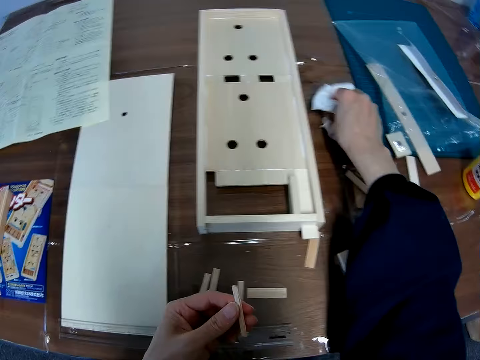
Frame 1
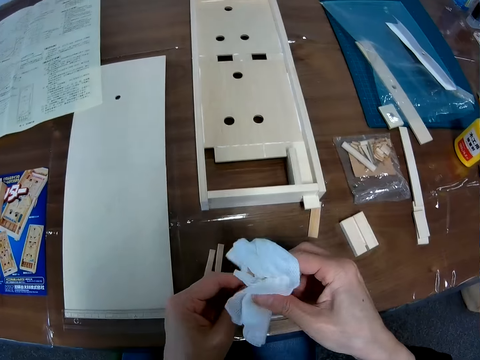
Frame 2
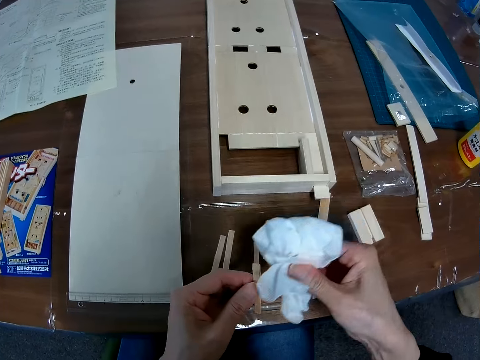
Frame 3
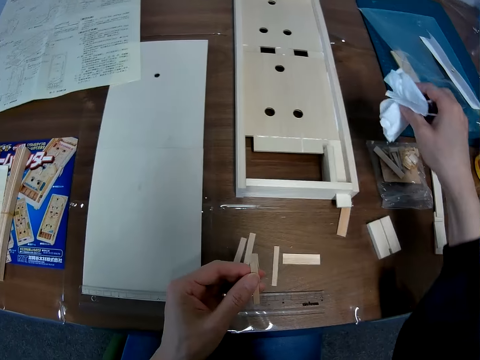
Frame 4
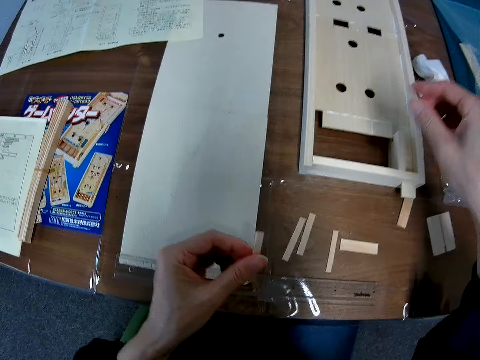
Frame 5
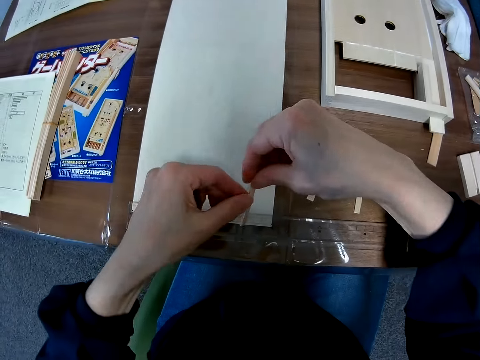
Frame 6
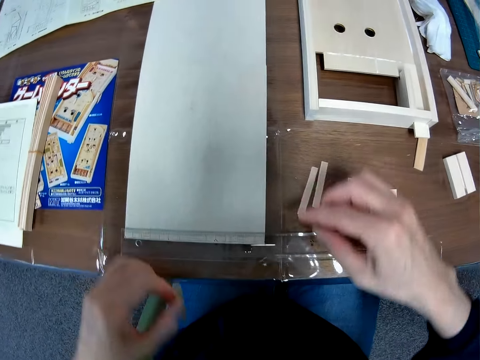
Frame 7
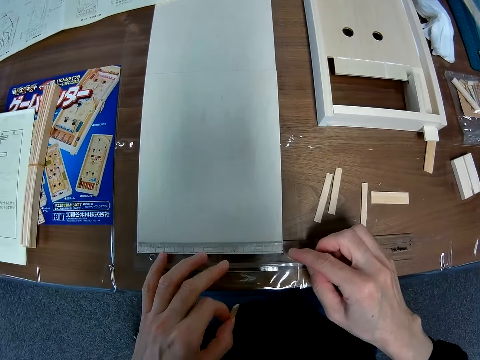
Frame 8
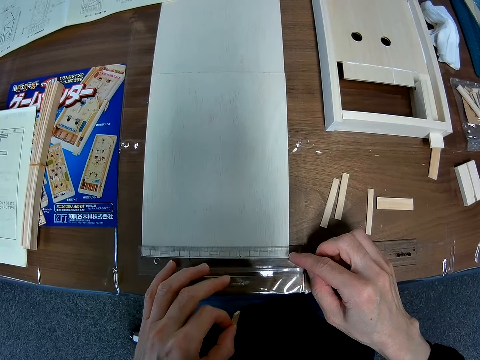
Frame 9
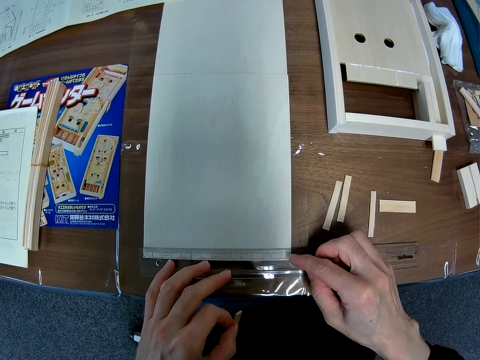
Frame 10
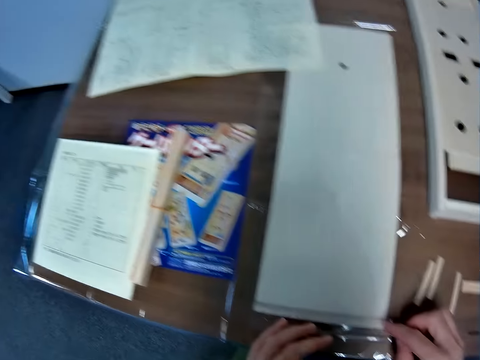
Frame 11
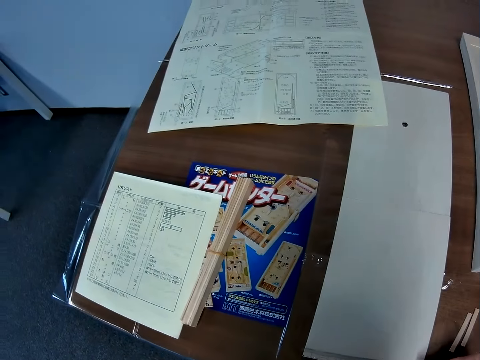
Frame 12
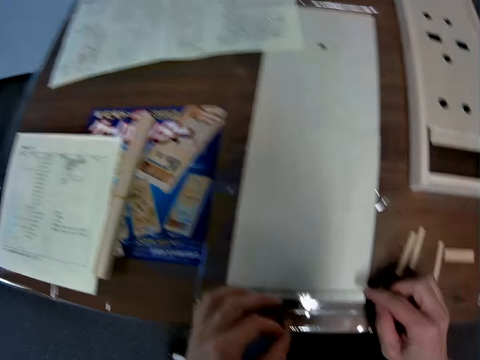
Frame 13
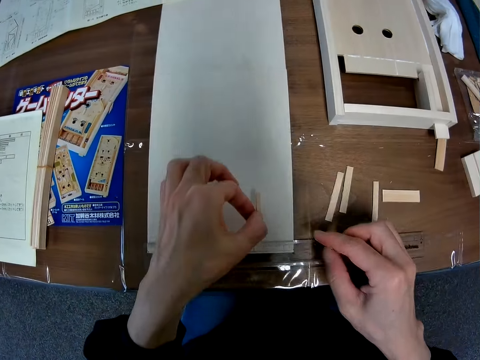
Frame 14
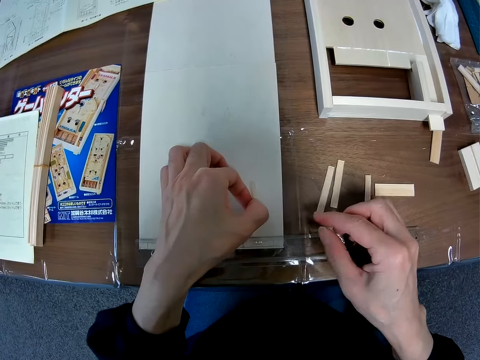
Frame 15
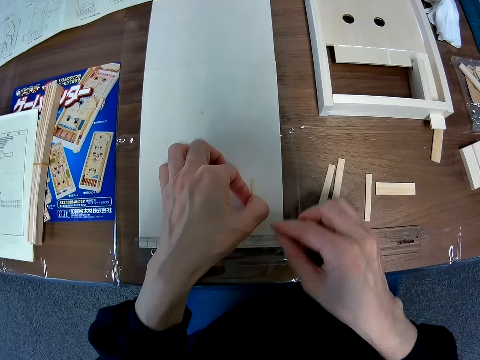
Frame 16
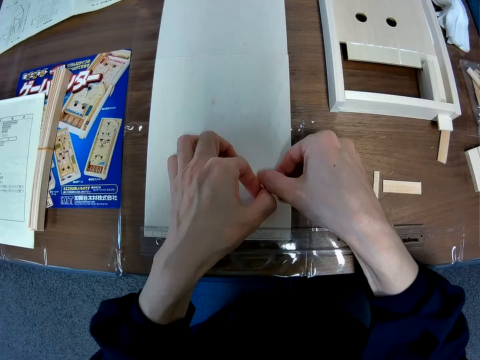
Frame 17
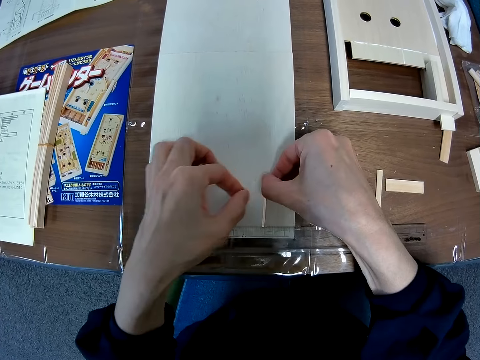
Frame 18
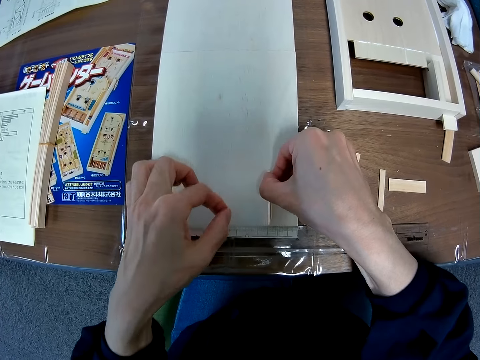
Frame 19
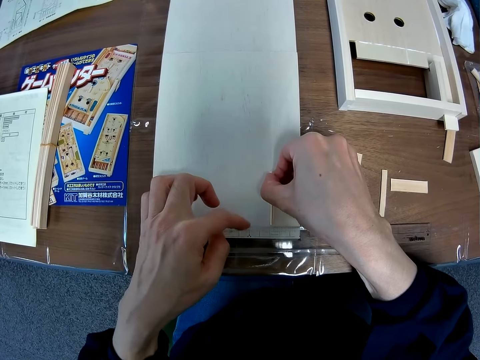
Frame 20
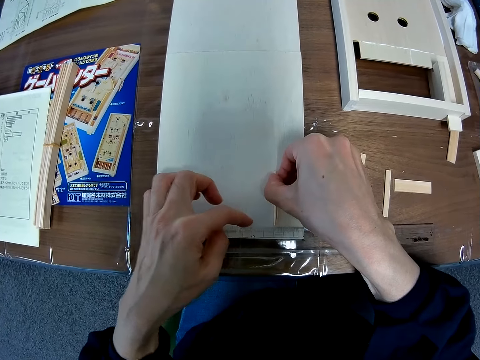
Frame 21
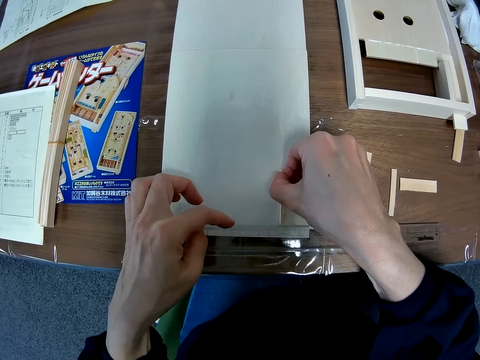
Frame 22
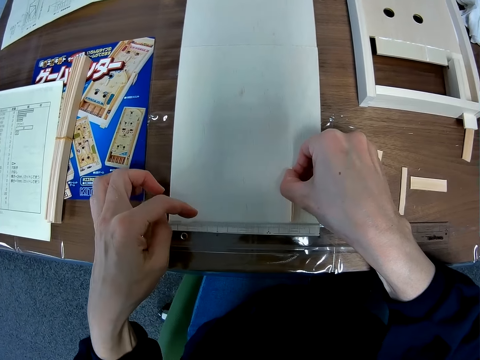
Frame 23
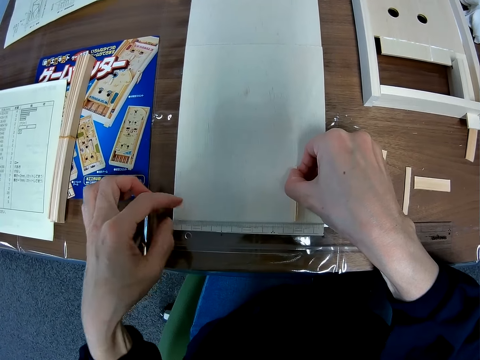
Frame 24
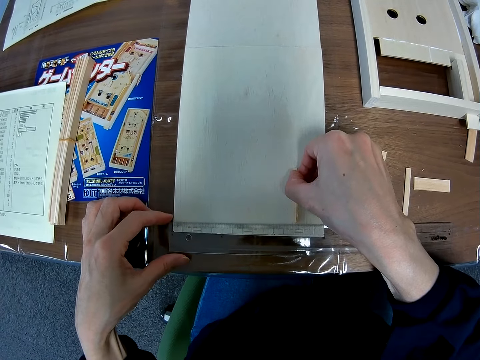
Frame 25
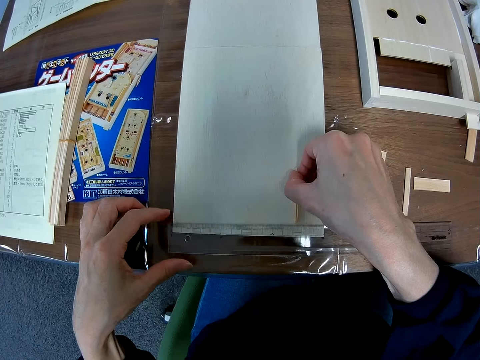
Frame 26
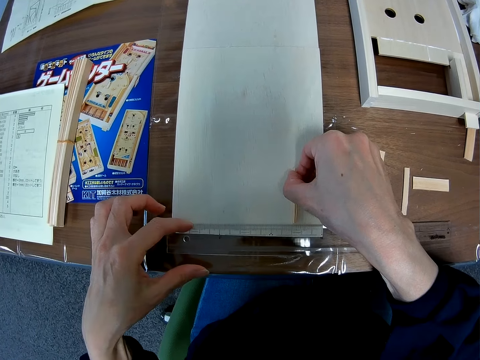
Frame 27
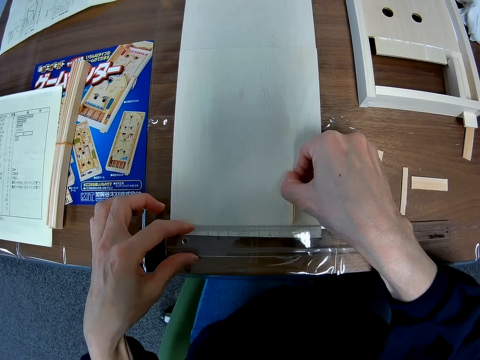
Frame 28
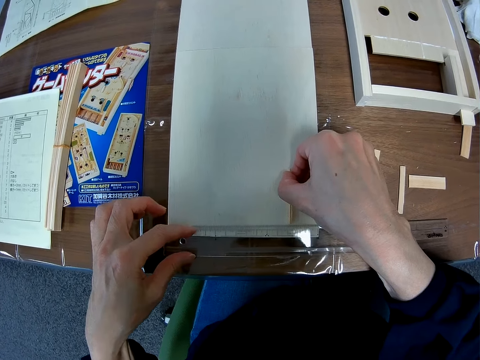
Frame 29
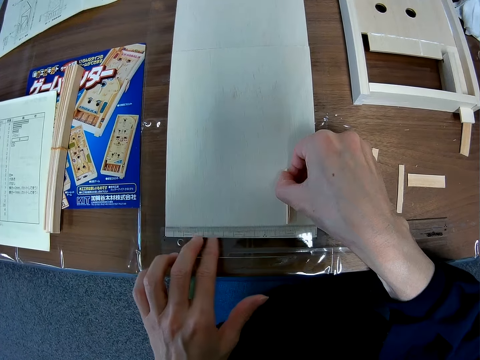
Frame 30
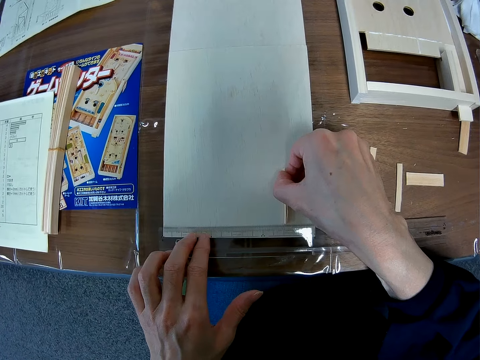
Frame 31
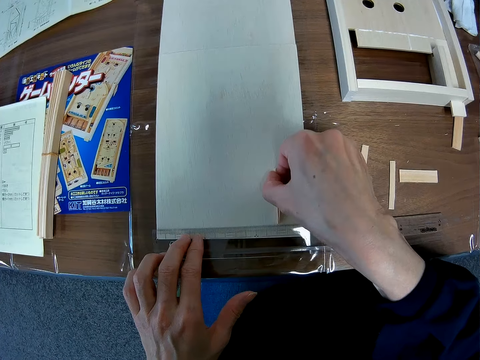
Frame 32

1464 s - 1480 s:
The camera wearer picks up the wipe on the table with his right hand. He cleans the piece of wood in his left hand with the wipe in his right hand. He drops the wipe on the table. He touches the piece of wood in his left hand with his right hand. He measures something. He holds down the ruler against the wood on the table with both hands. He hovers the piece of wood in his left hand over the ruler and piece of wood on the table. He collects the piece of wood from his left hand with his right hand. He counts points on the ruler with his left hand. He adjusts the ruler with his left hand.

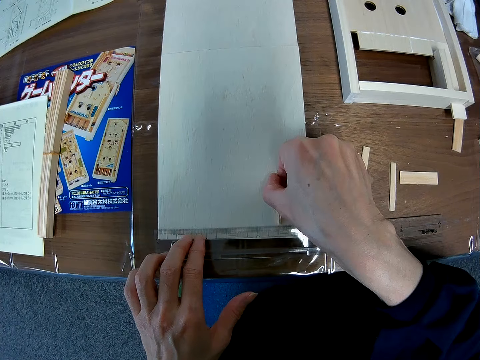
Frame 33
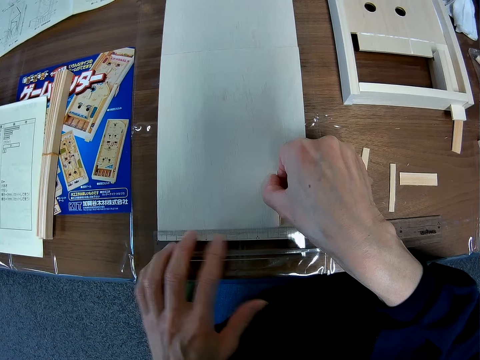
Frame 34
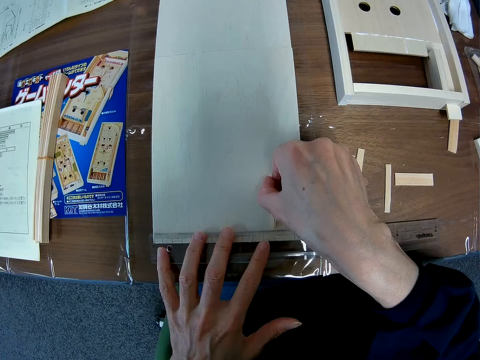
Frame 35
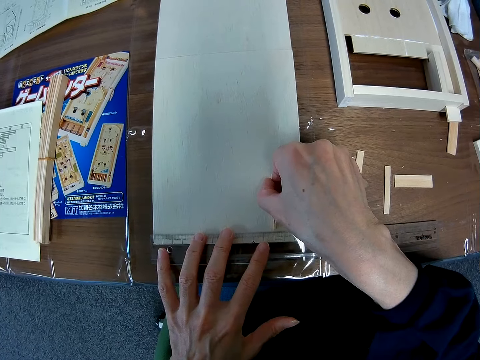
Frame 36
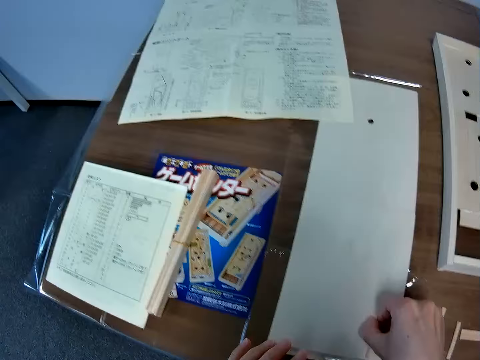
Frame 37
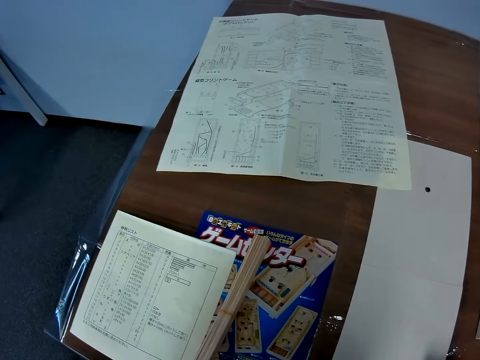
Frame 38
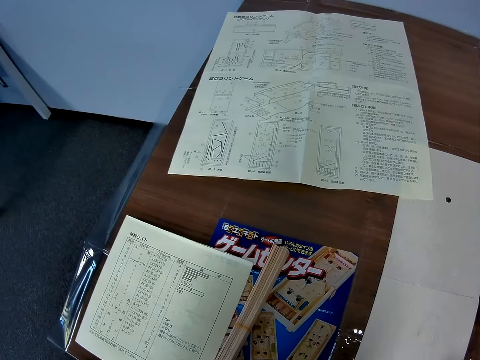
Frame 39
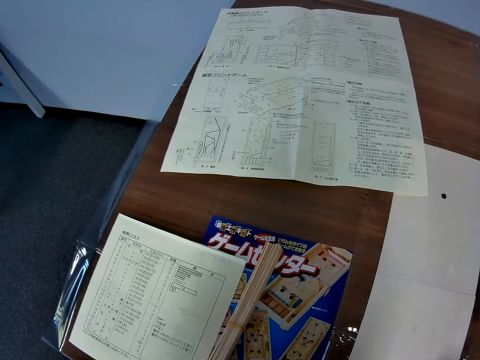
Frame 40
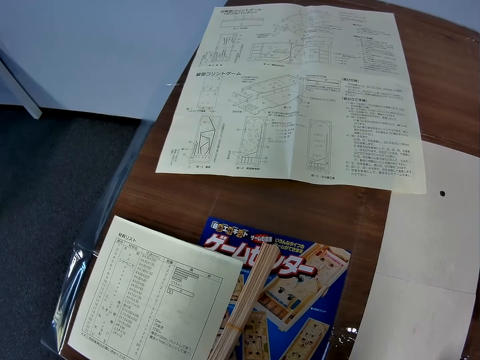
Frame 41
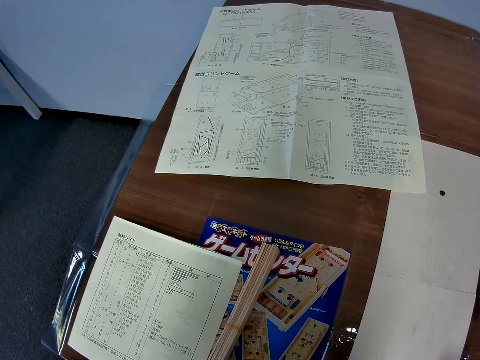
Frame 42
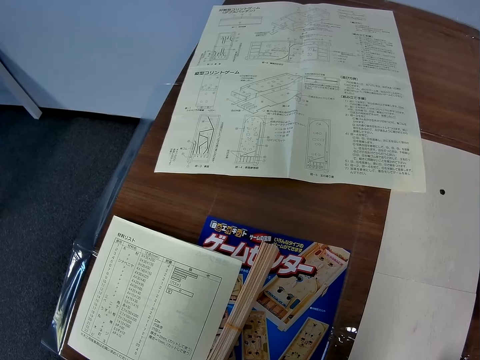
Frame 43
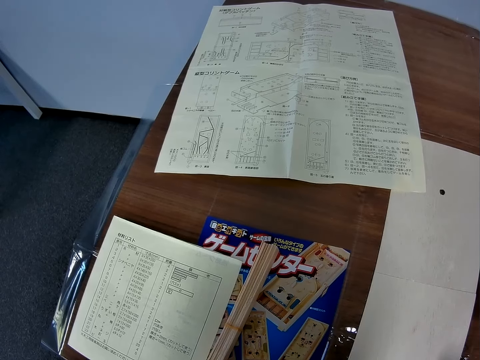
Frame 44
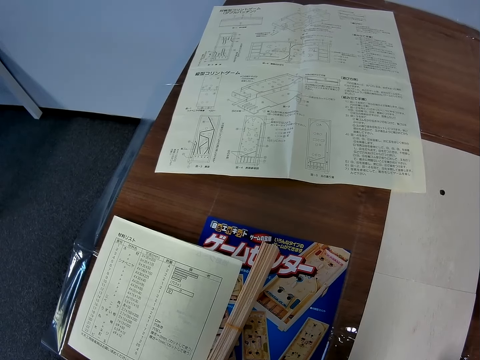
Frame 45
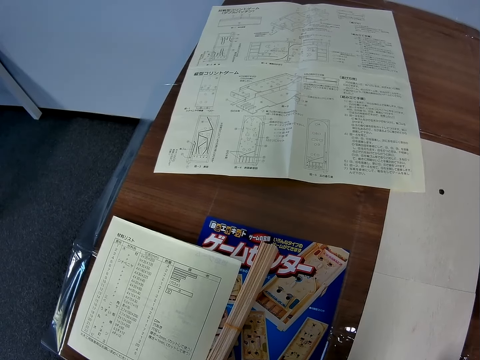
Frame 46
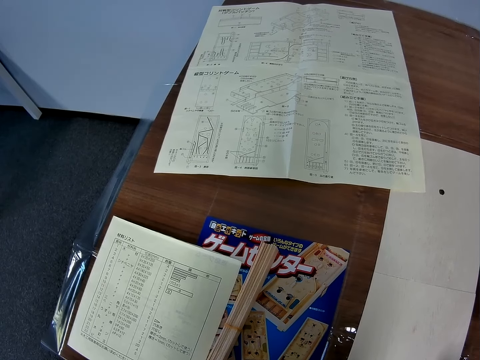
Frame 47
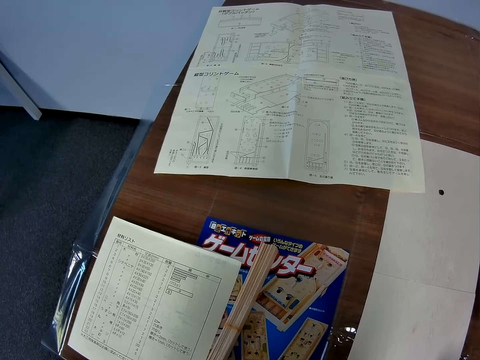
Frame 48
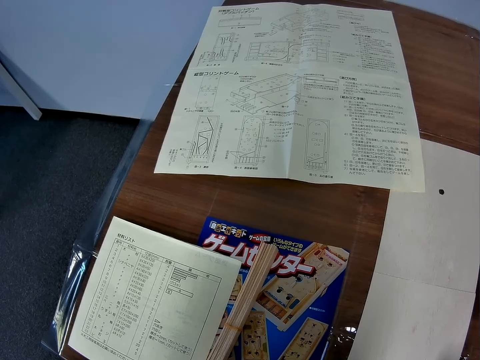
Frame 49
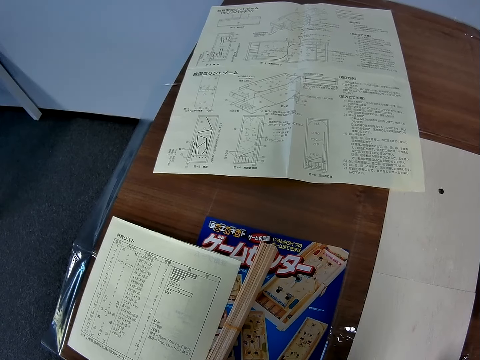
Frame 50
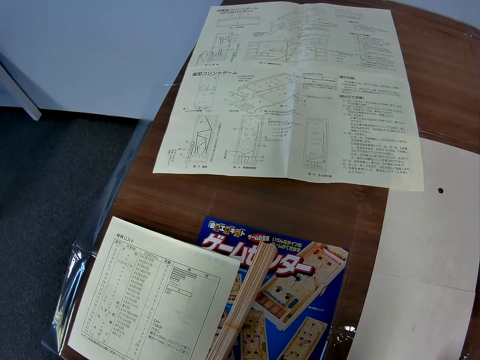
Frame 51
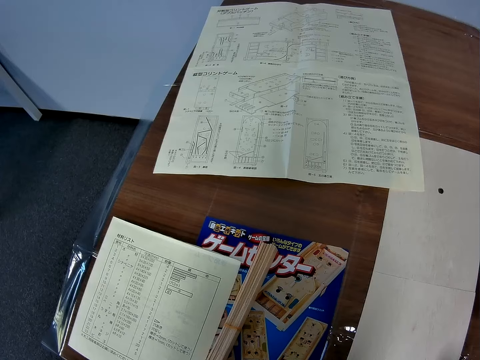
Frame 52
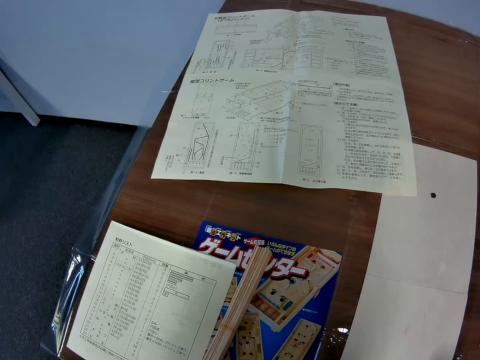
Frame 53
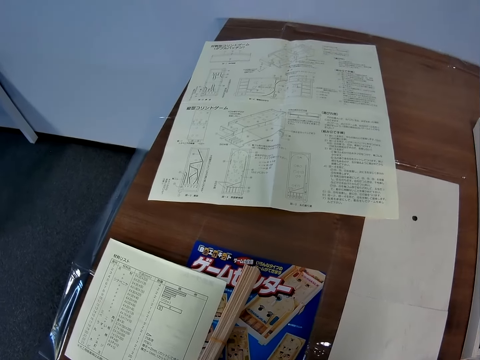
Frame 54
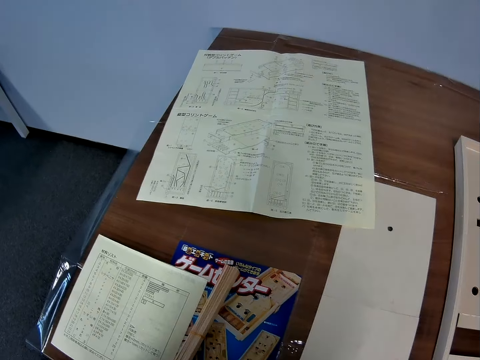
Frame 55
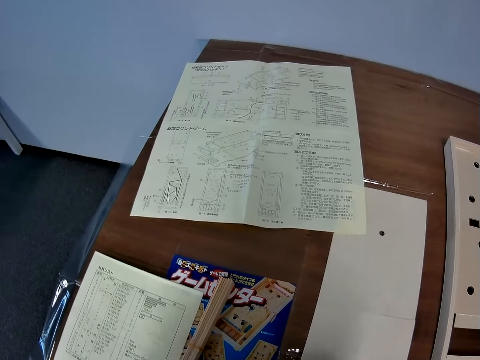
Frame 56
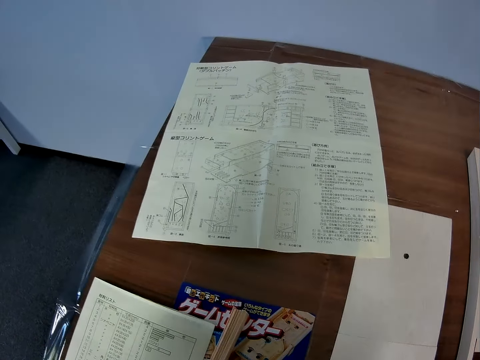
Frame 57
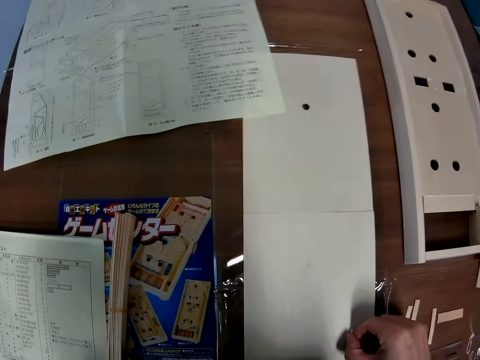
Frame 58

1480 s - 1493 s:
The camera wearer reads the paper.
